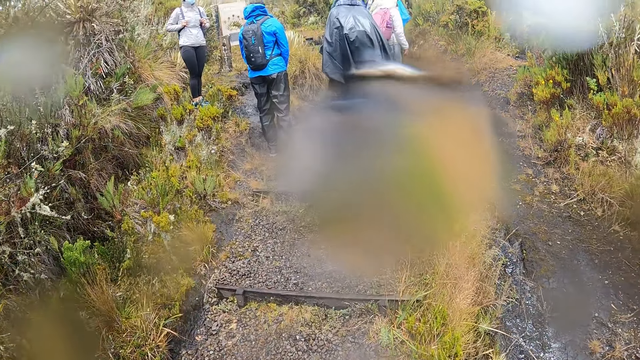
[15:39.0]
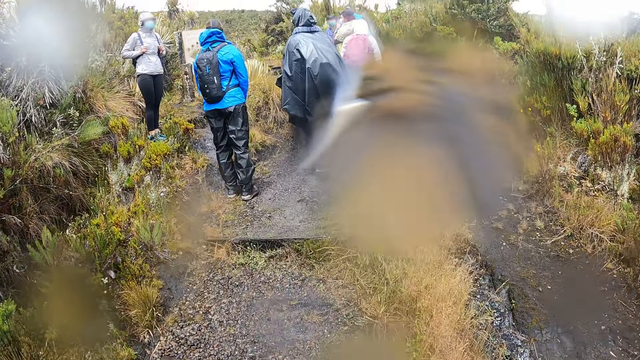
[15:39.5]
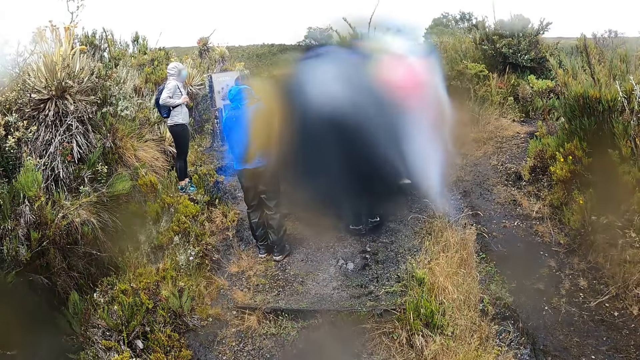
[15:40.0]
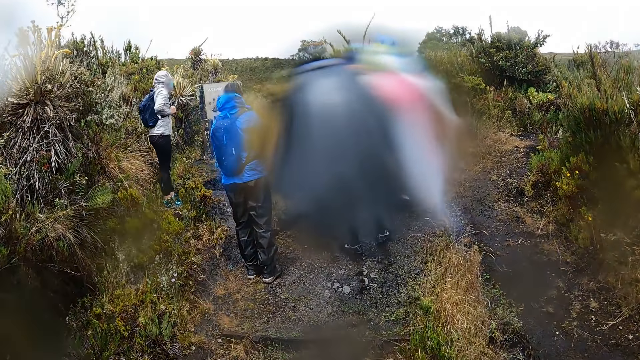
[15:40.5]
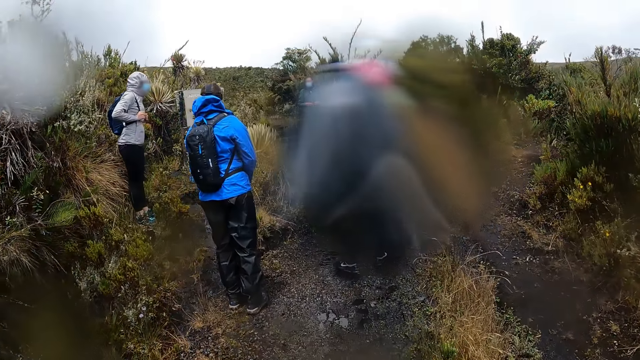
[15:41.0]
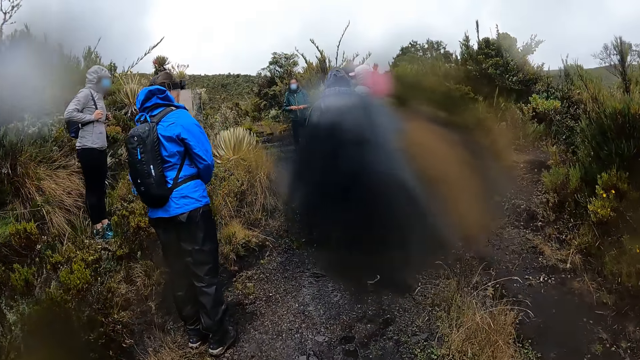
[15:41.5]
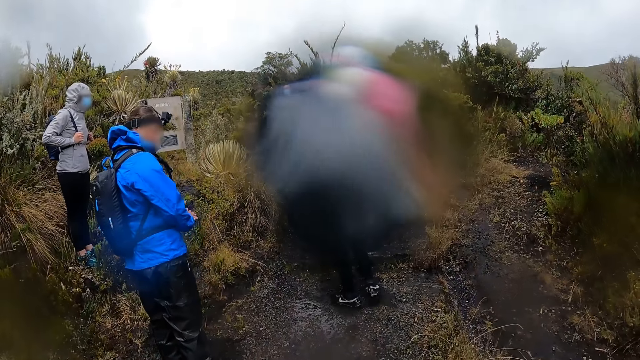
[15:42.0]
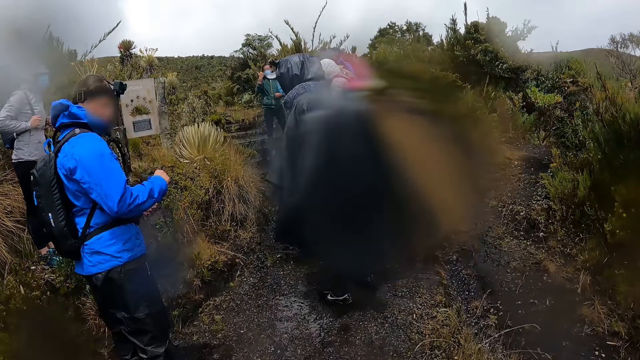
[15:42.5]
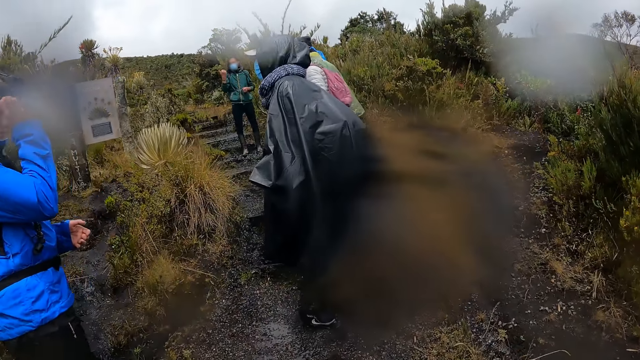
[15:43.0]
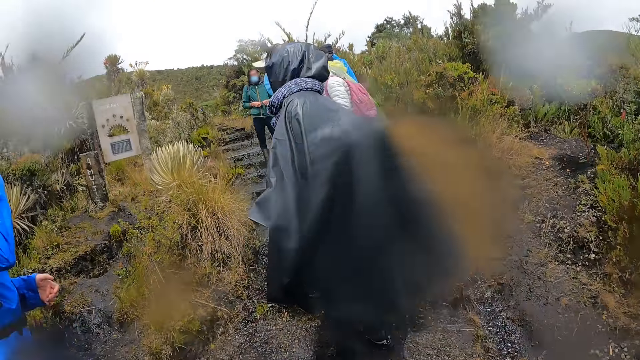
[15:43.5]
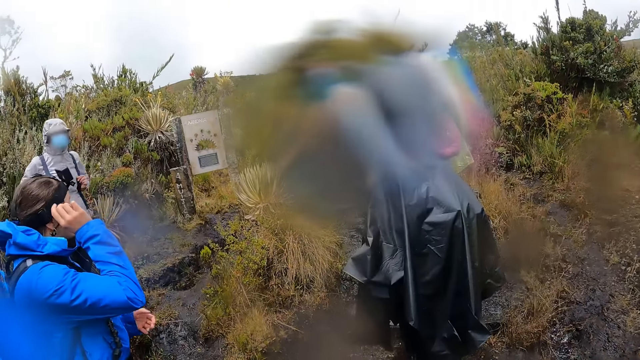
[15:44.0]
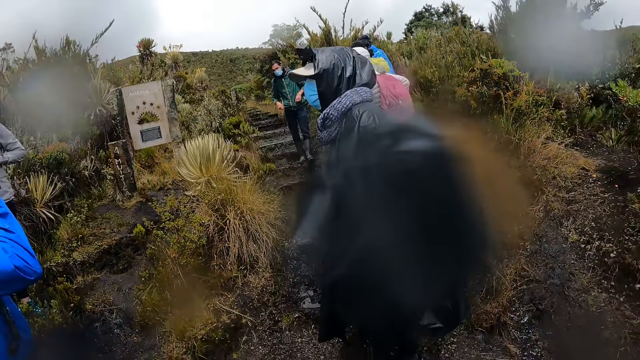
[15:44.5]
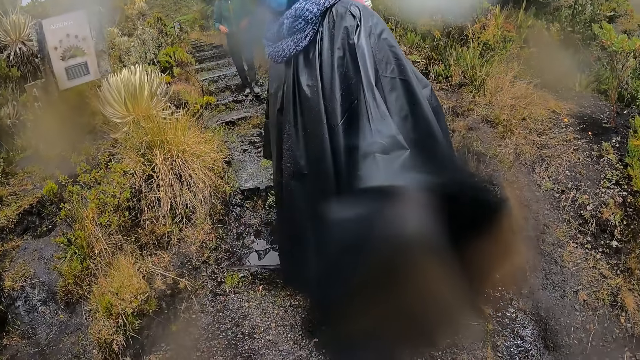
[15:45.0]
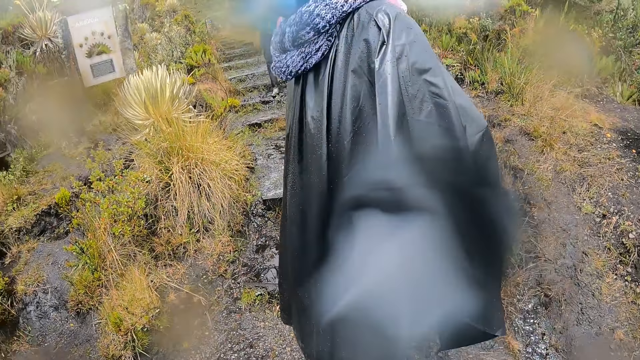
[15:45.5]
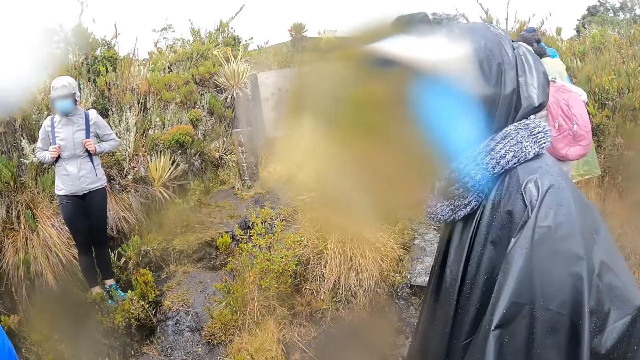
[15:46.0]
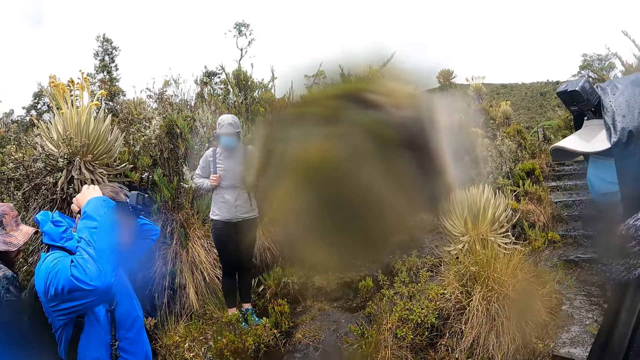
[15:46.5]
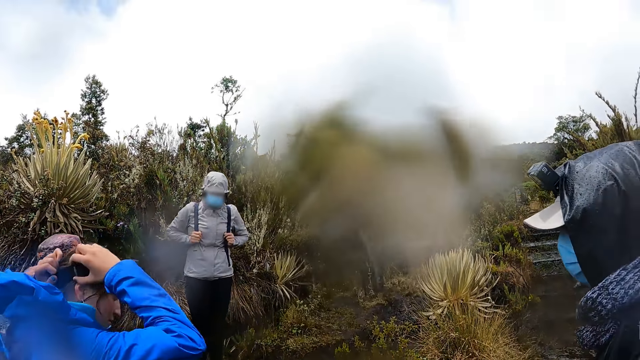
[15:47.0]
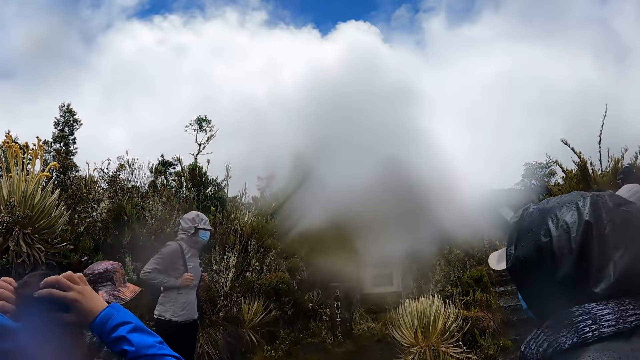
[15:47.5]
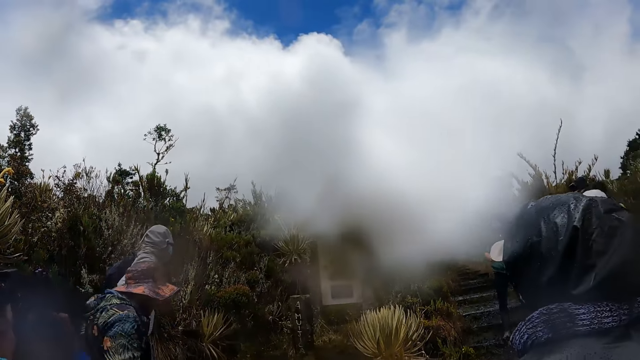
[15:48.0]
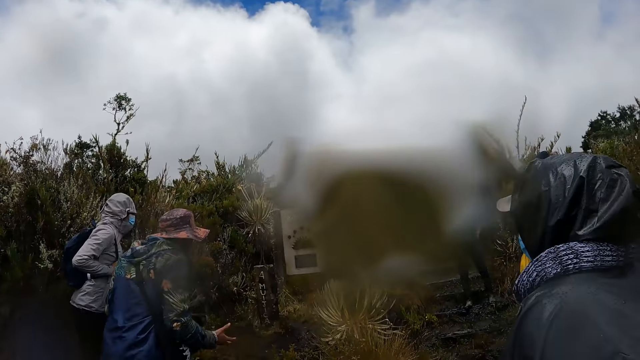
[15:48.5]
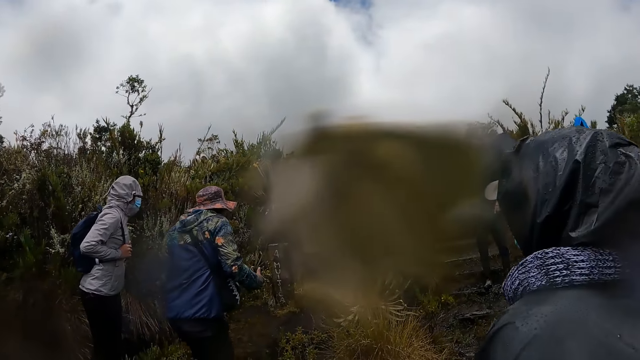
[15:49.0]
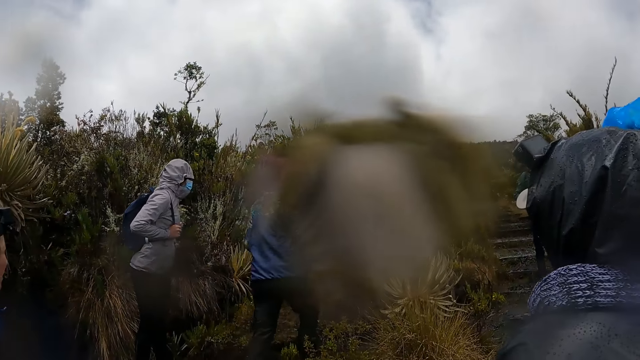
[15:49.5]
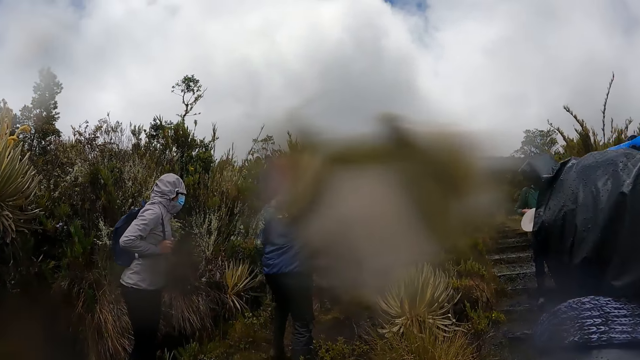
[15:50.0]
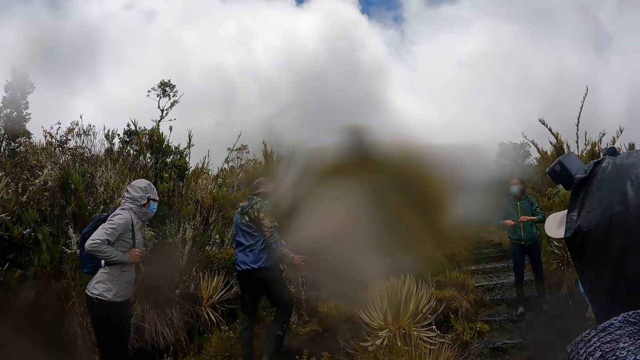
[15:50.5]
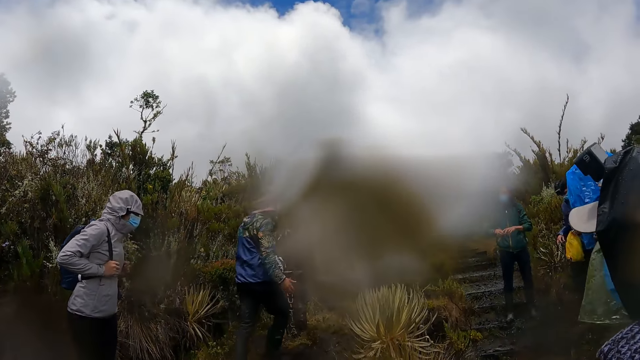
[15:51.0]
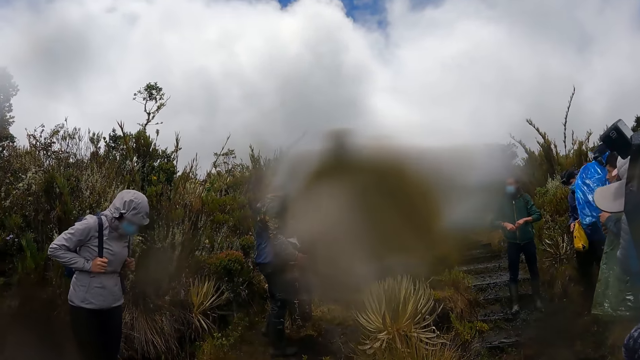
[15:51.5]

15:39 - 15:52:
The camera wearer joins the group of people at the path. They stand on the ground and stare around. The man moves towards a metallic box.

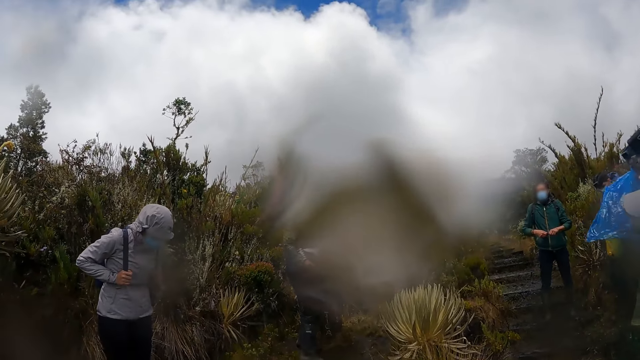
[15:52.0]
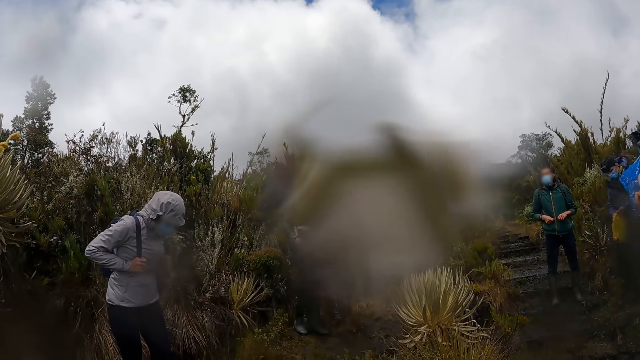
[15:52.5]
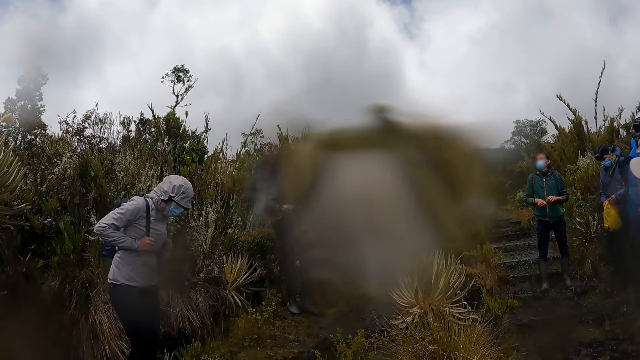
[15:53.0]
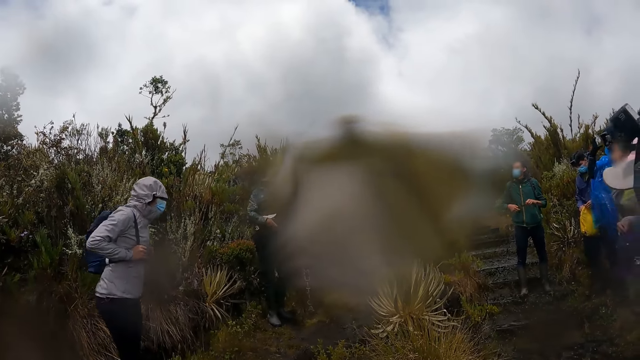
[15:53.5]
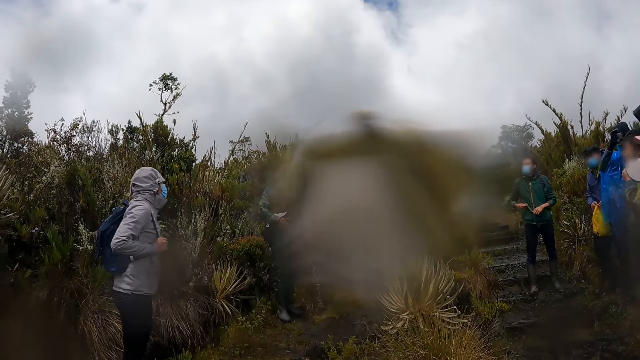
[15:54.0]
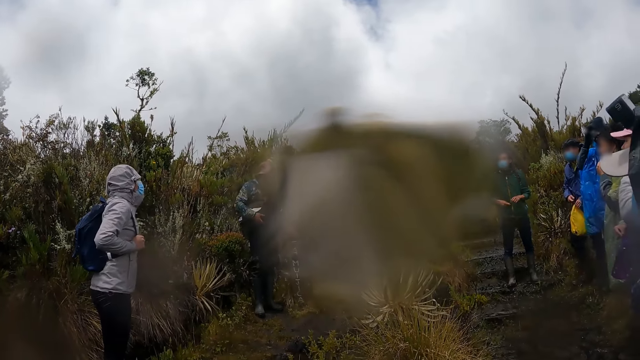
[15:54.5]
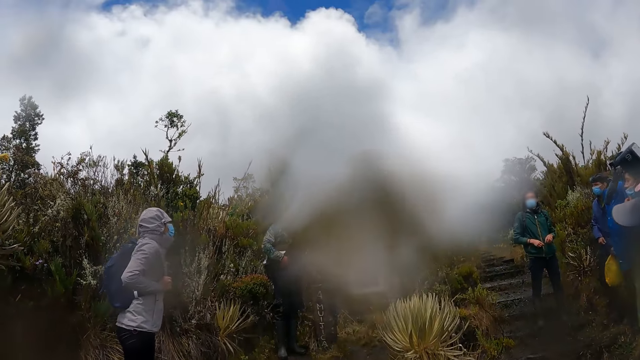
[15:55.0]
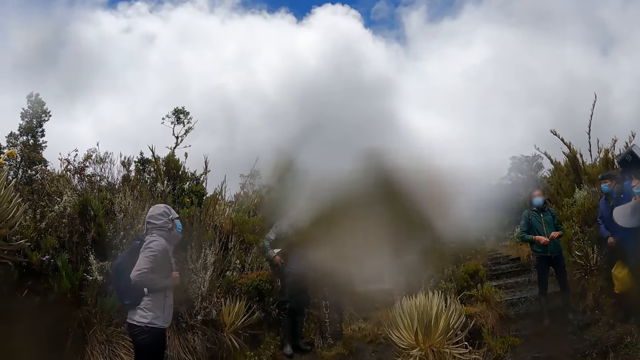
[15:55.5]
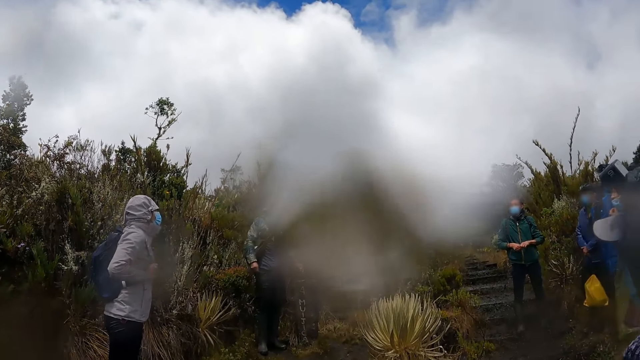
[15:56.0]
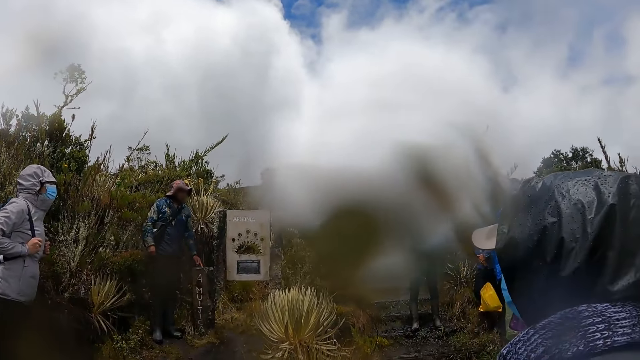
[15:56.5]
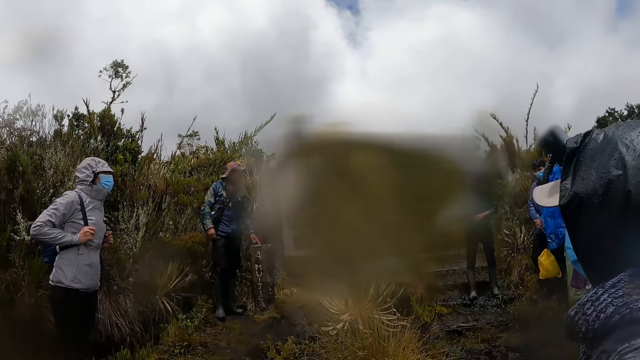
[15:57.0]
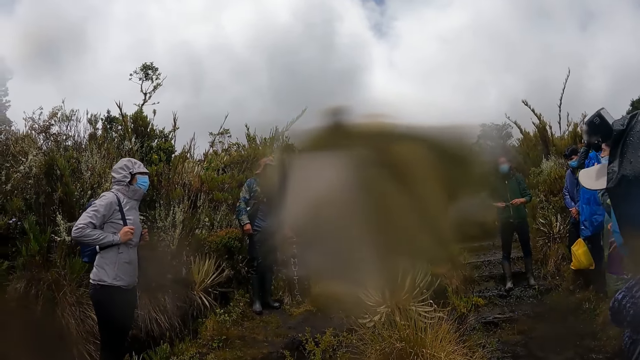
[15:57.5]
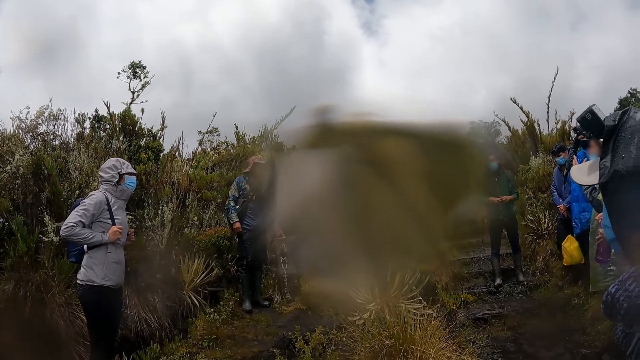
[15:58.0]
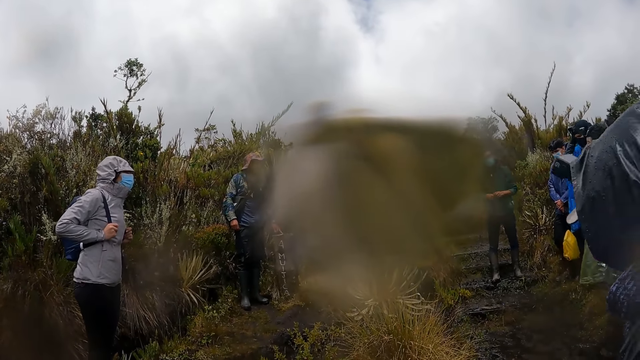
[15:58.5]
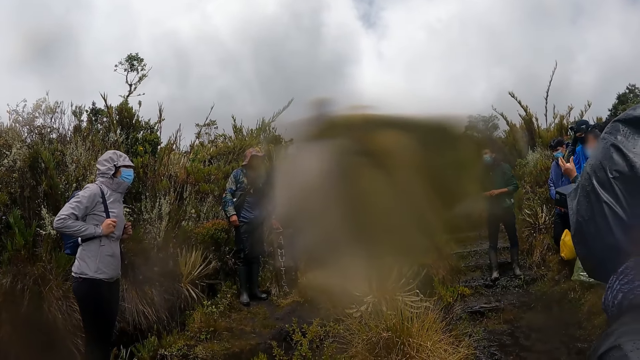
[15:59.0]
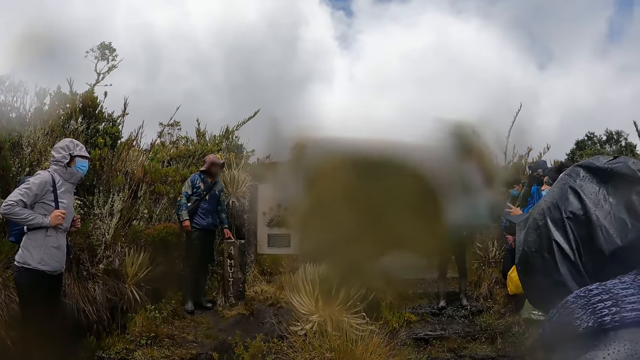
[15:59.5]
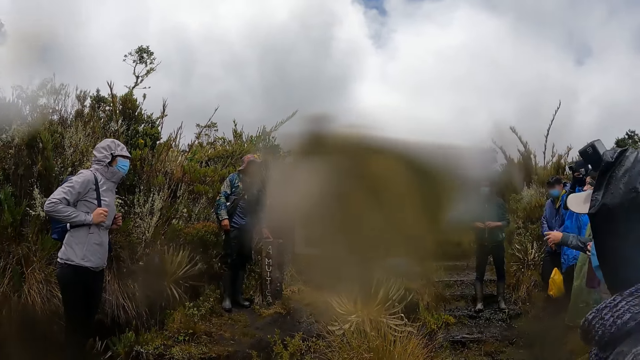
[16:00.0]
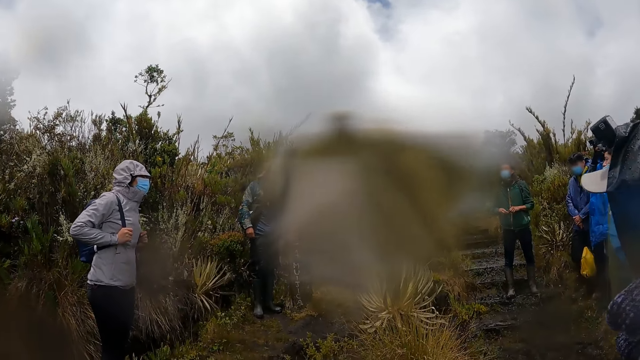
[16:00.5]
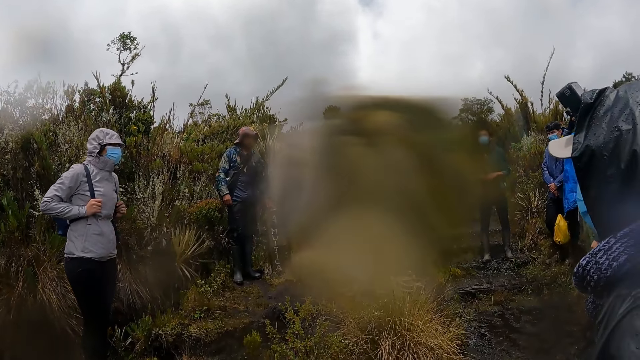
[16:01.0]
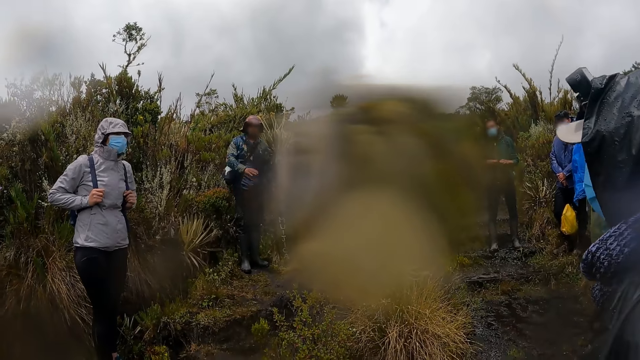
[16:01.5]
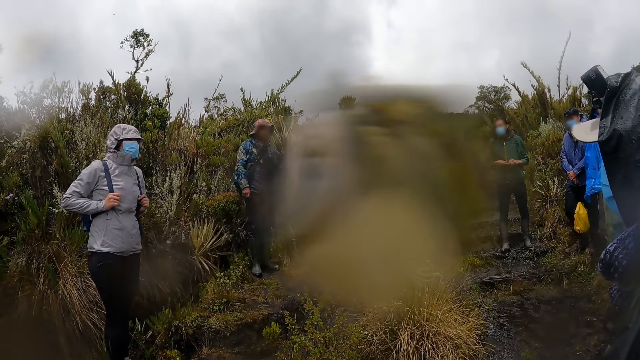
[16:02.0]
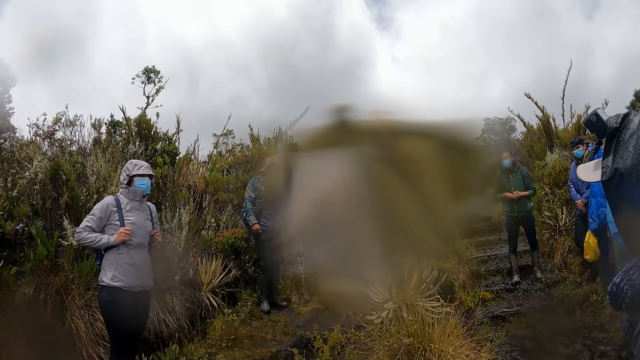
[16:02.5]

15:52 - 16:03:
The man operates the metallic box with his left hand.
